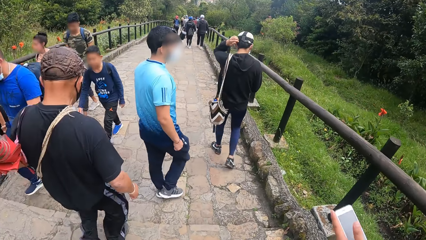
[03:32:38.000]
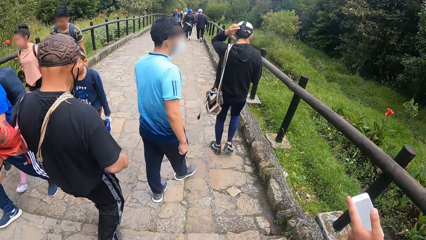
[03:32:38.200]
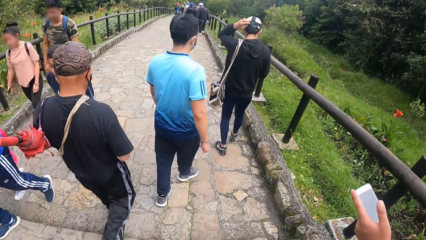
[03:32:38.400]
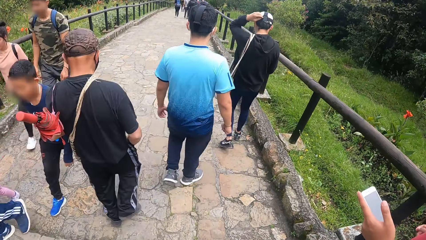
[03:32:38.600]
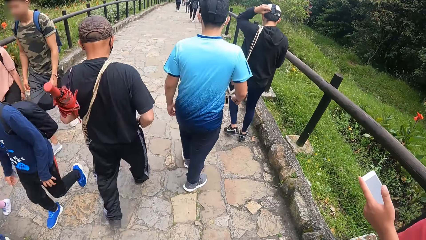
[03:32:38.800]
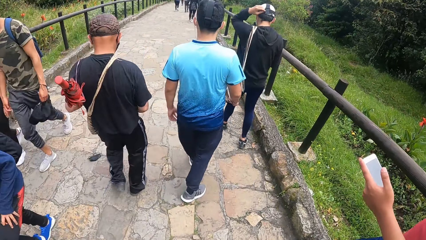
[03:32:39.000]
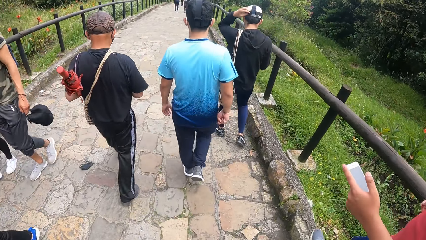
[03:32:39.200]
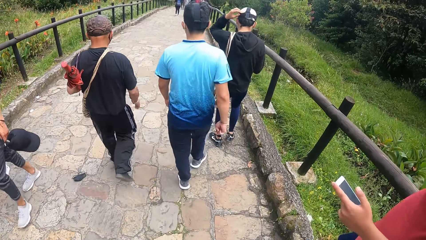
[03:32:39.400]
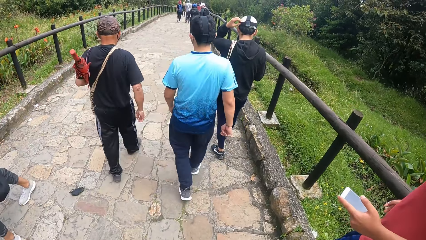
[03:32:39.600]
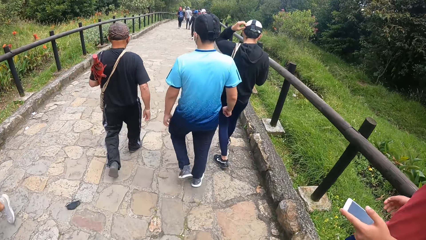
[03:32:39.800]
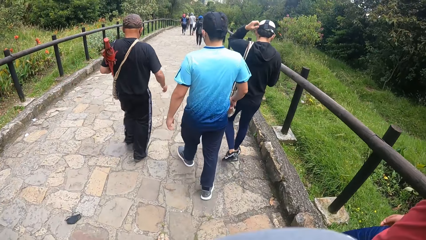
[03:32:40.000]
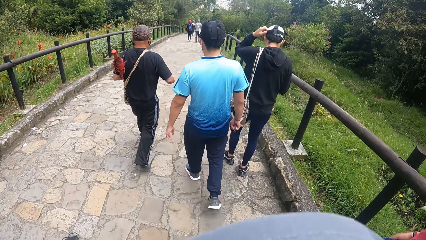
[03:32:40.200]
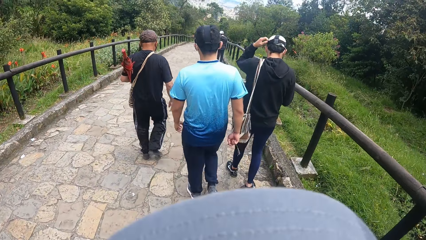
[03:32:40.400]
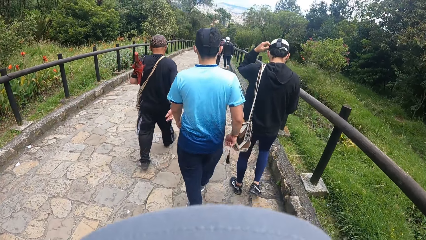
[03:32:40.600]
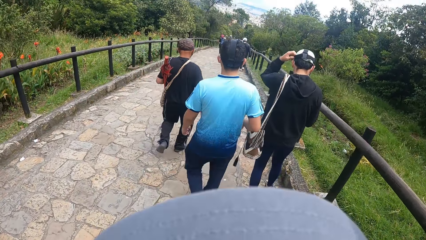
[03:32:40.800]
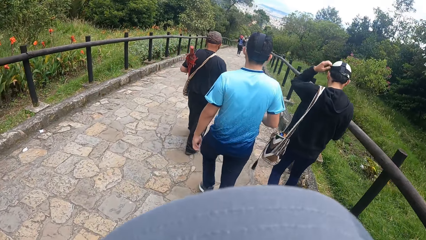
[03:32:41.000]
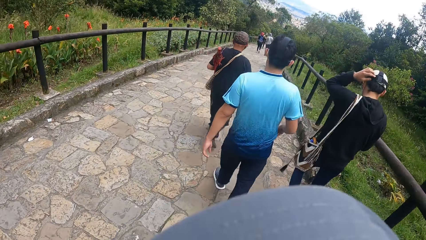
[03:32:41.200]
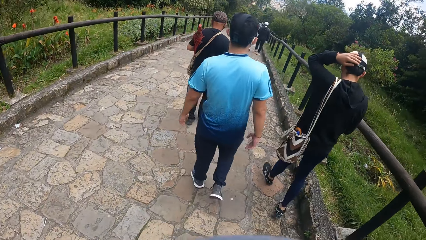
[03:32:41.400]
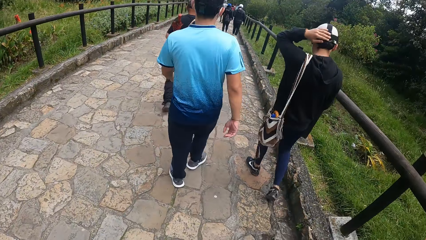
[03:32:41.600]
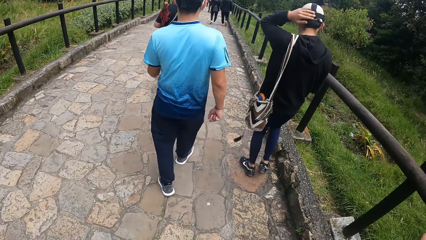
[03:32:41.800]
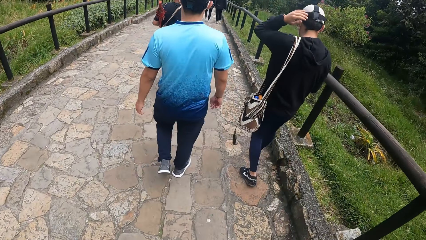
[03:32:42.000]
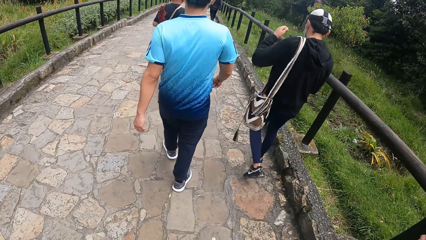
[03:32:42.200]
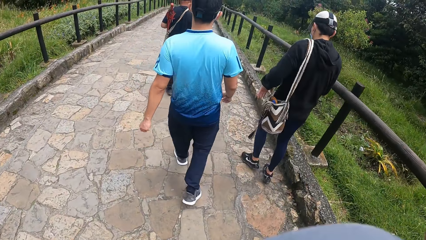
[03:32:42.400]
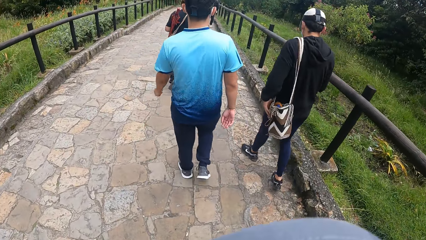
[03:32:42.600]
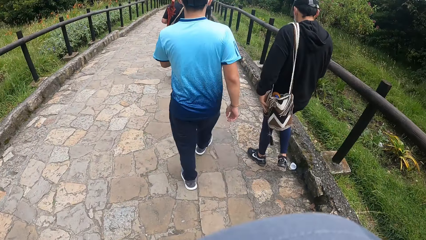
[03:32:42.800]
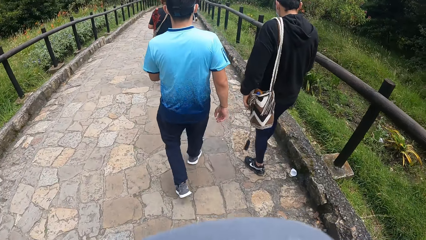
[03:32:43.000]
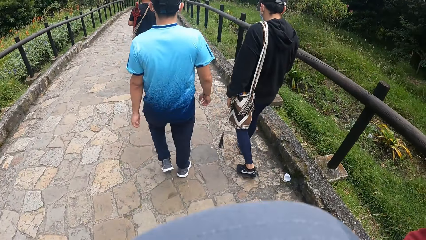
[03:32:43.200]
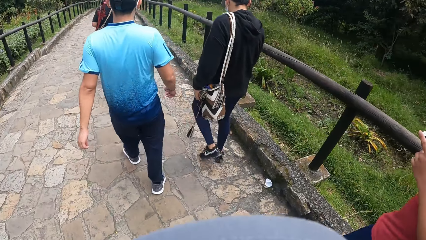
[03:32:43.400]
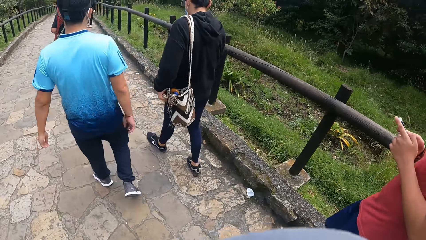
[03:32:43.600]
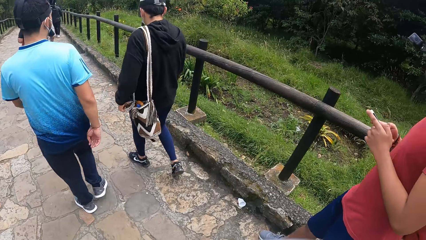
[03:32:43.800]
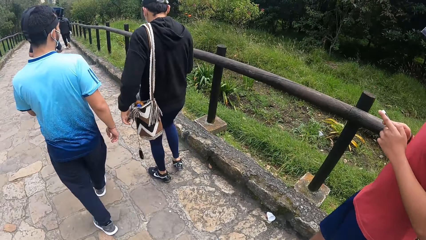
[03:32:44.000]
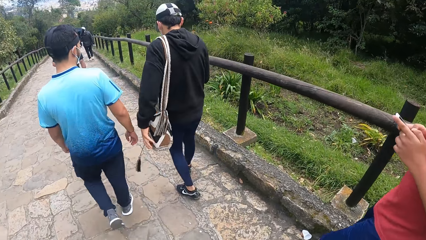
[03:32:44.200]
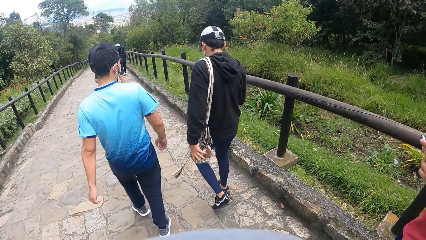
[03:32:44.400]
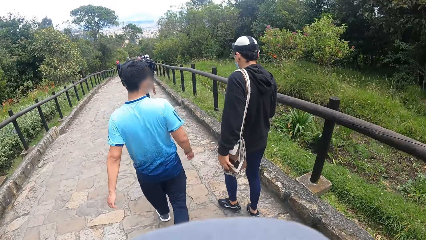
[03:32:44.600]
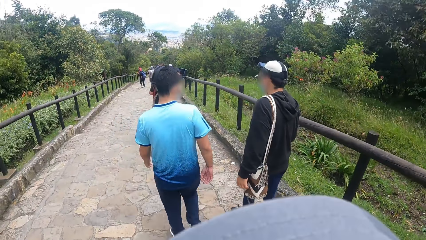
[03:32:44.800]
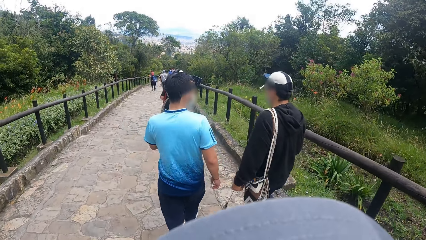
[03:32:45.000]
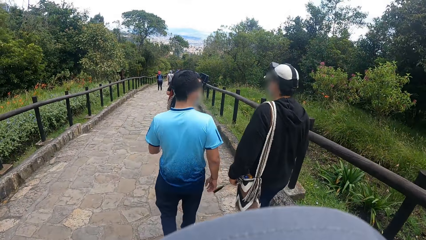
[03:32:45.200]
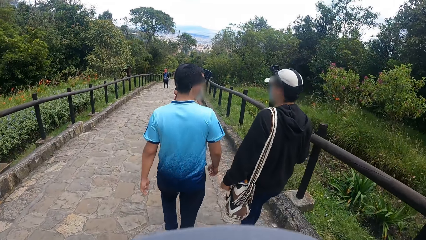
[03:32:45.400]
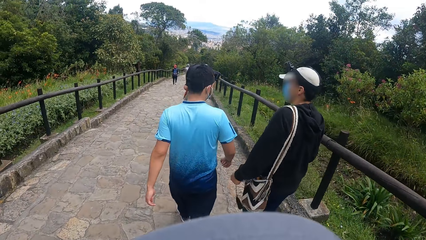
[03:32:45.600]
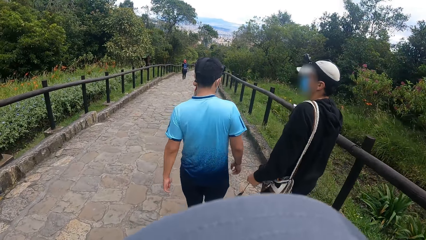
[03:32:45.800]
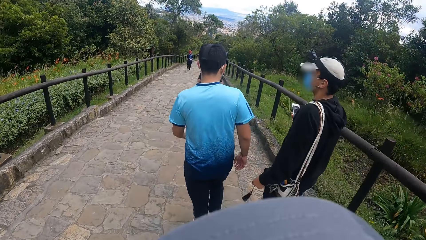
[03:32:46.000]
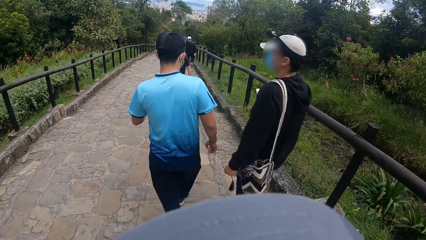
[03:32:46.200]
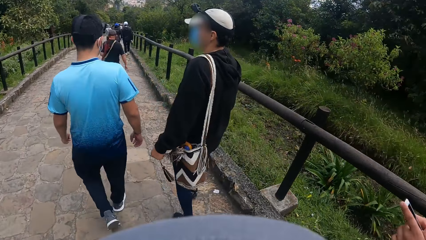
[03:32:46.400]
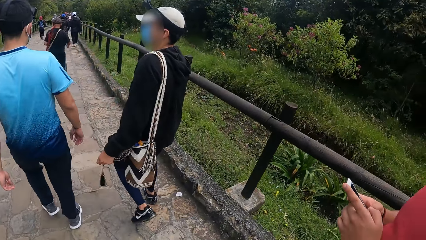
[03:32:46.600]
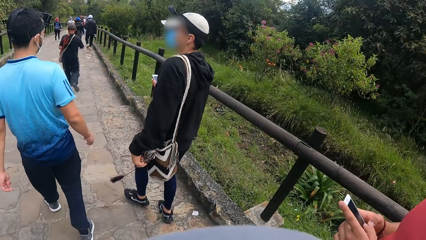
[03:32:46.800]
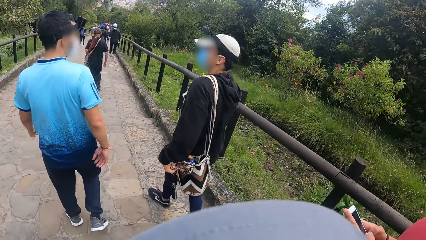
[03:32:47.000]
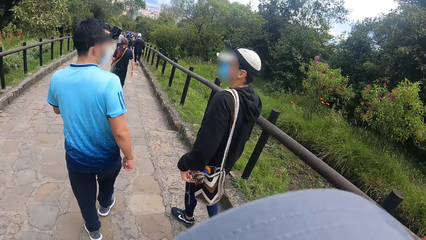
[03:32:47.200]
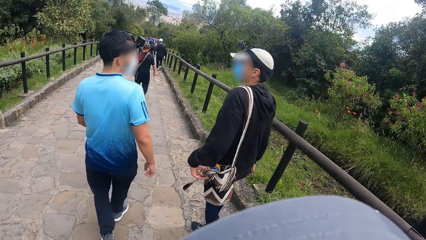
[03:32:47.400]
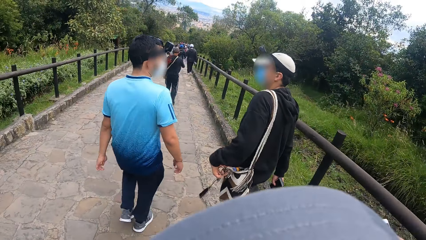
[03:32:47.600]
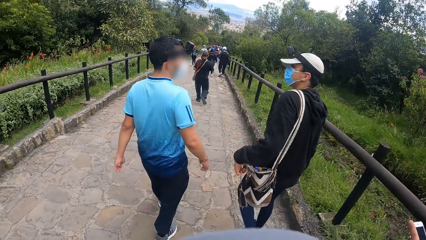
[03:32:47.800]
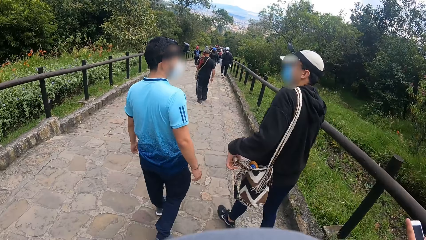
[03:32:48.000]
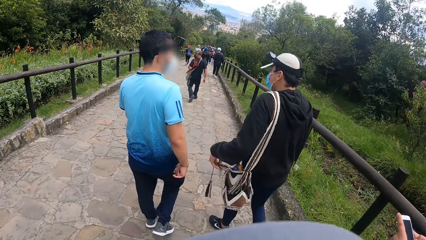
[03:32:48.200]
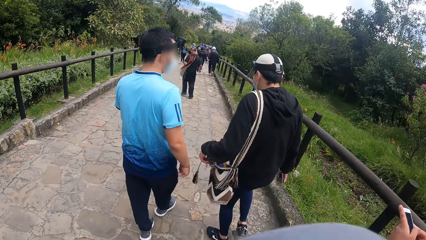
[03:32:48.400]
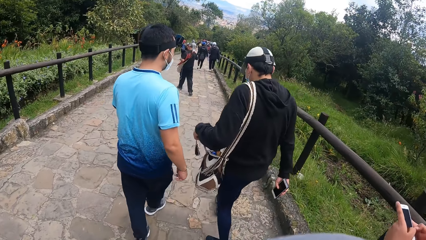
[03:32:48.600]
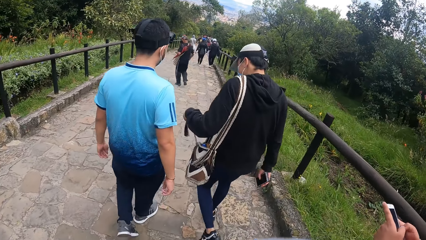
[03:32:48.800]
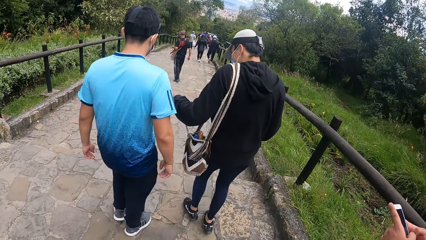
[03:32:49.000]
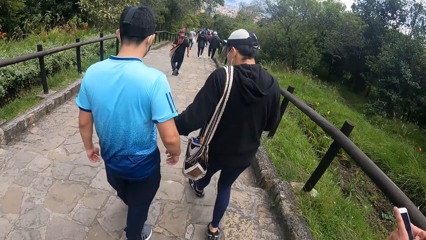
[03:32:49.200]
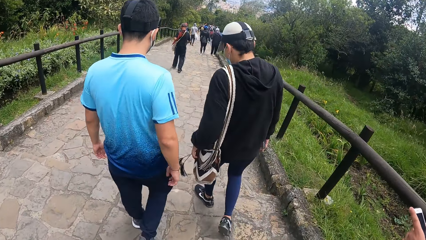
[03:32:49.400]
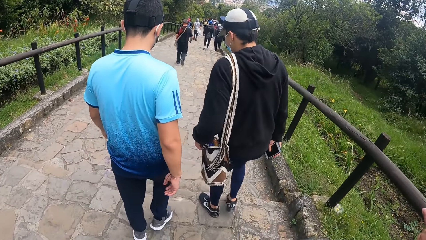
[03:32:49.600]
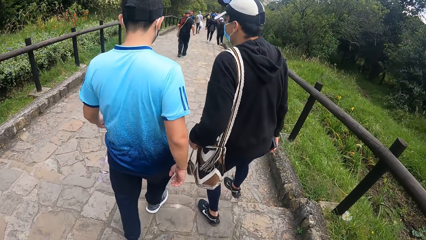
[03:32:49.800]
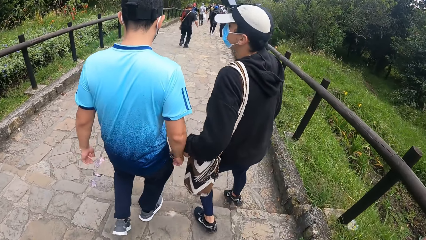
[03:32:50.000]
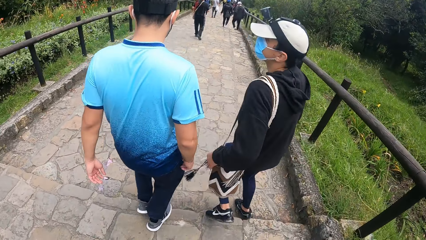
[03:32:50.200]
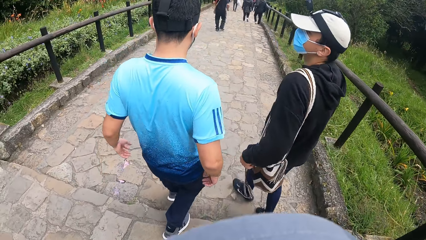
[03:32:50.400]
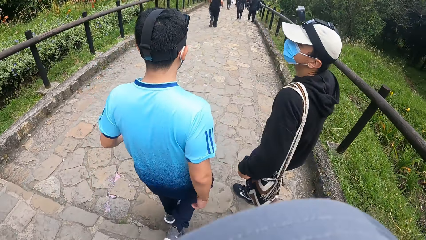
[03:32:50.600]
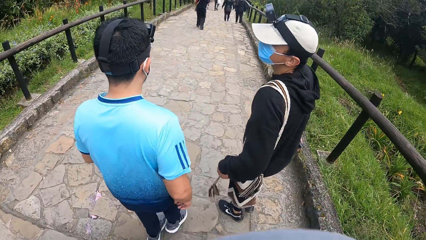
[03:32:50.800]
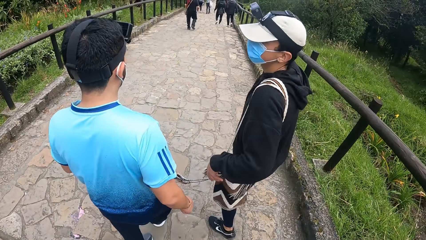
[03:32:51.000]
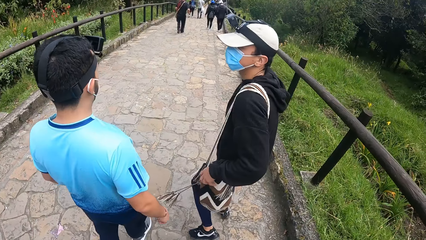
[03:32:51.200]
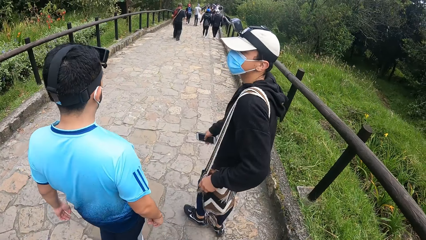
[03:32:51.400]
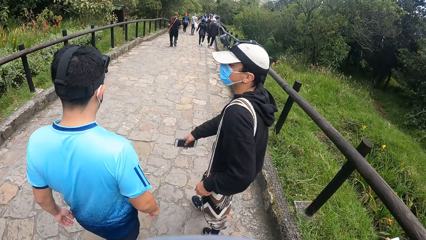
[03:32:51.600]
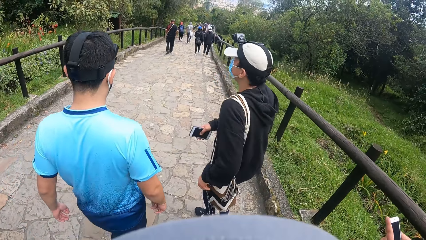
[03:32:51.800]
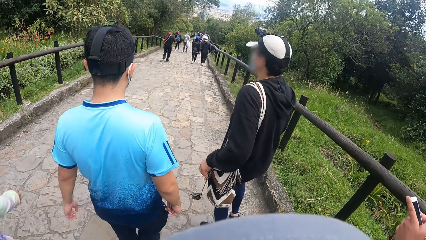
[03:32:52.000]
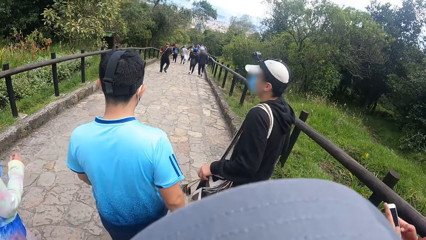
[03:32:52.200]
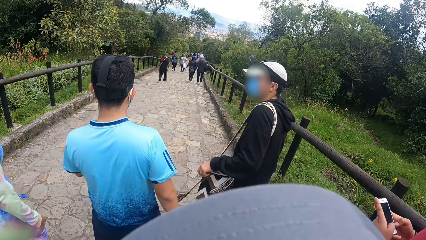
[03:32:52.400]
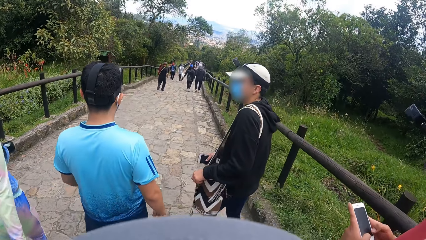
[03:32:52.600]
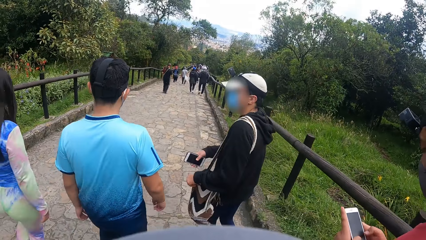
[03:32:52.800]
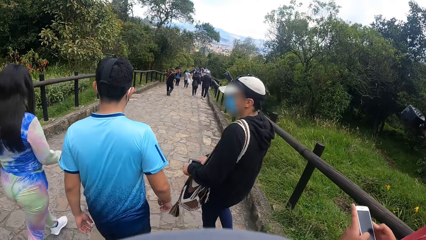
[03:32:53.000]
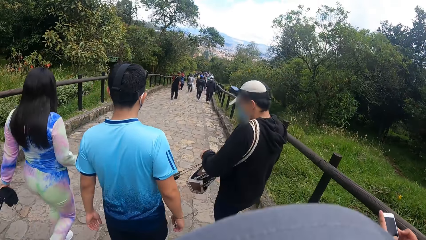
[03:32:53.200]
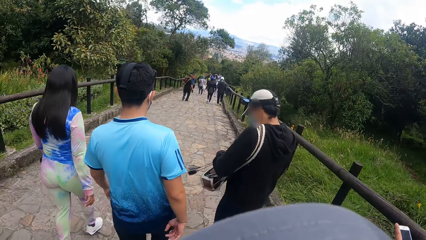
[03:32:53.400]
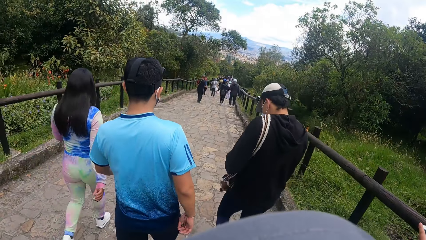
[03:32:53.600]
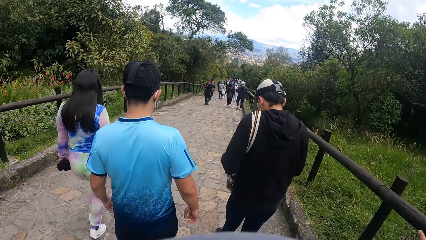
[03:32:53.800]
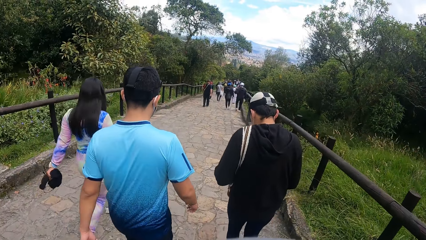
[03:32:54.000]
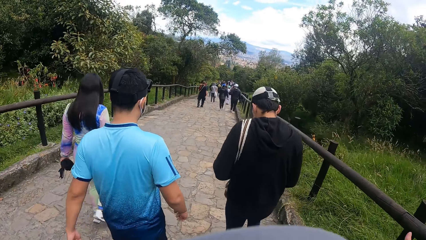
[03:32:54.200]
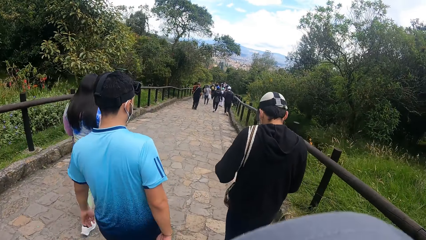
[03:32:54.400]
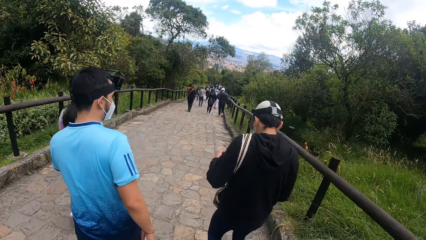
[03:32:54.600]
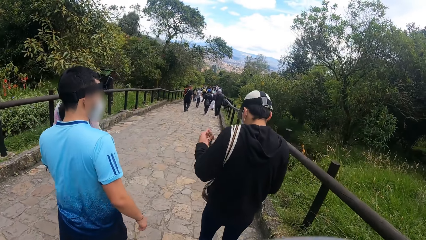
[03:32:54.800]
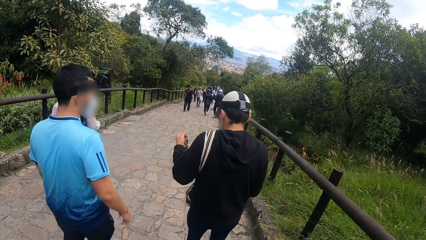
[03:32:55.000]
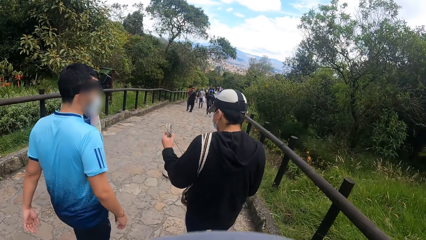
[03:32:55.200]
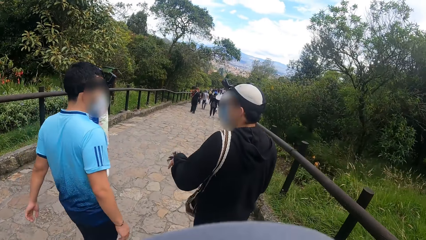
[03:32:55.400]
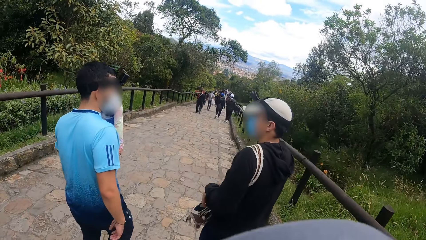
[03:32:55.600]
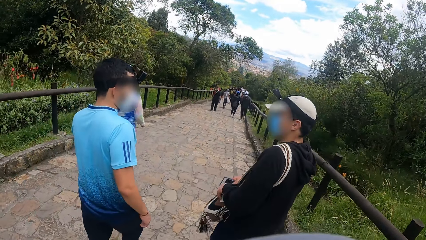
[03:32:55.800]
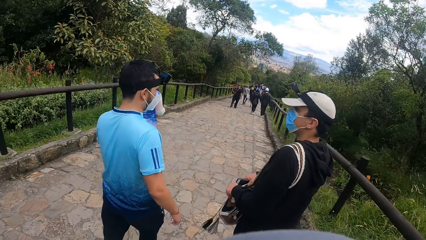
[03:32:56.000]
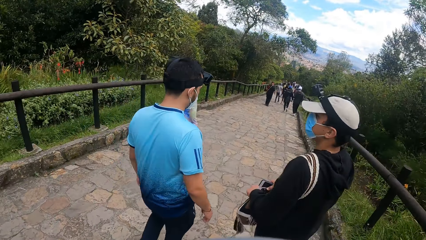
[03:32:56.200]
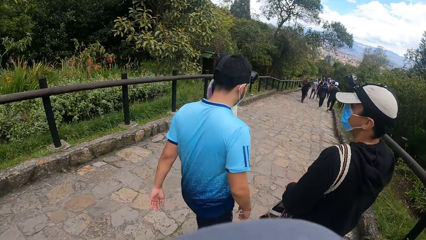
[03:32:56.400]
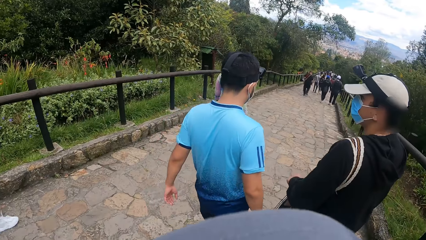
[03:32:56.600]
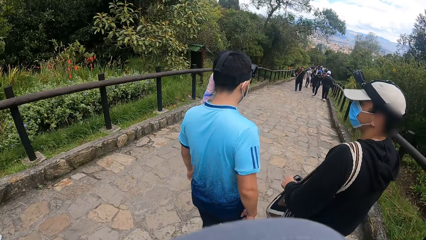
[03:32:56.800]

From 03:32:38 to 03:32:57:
A person operates a phone. The person walks on the road. A man scratches his head. The man walks on the road. The man interacts with another man. The person operates.
